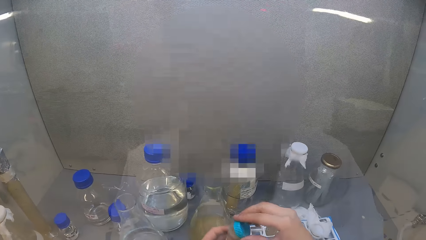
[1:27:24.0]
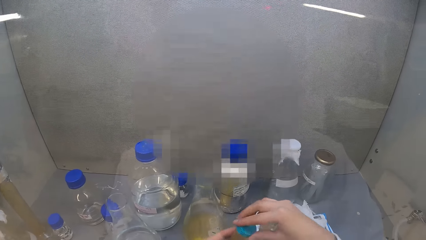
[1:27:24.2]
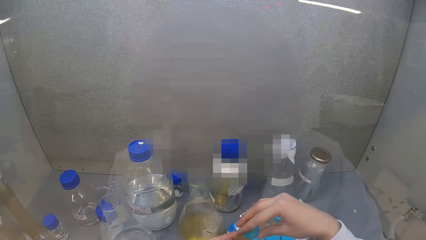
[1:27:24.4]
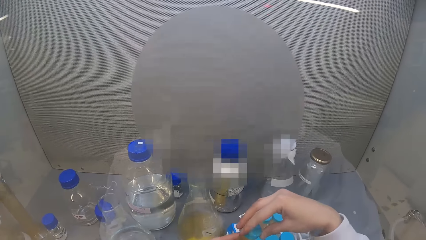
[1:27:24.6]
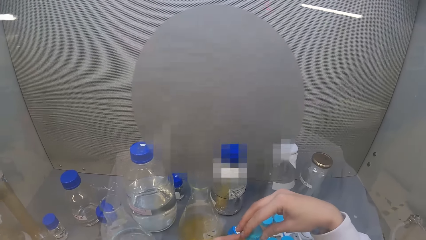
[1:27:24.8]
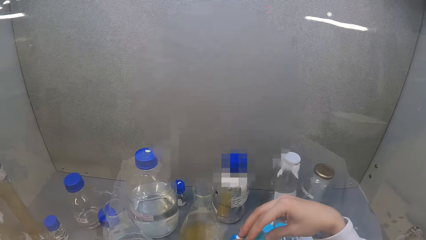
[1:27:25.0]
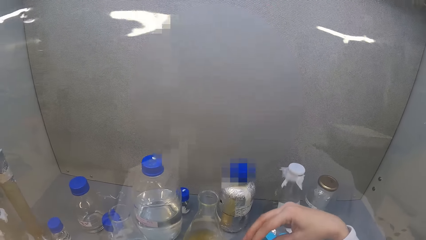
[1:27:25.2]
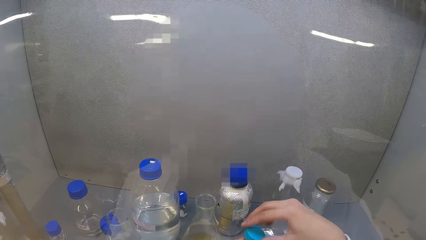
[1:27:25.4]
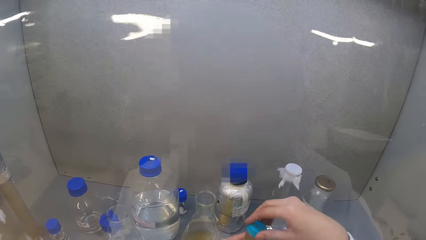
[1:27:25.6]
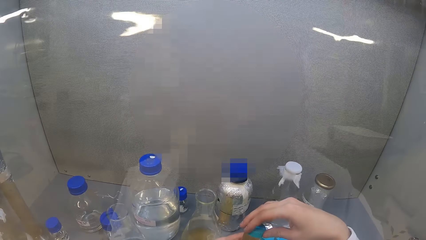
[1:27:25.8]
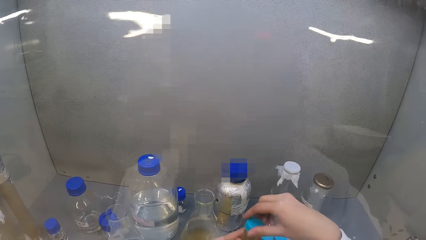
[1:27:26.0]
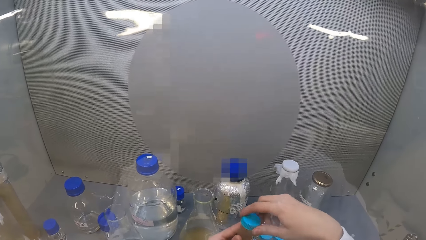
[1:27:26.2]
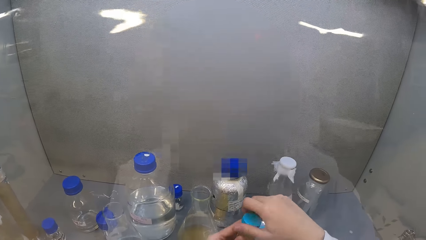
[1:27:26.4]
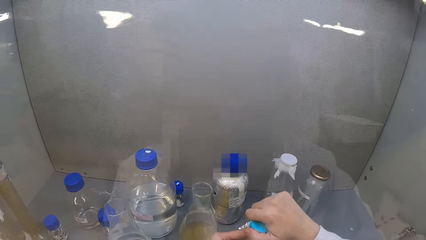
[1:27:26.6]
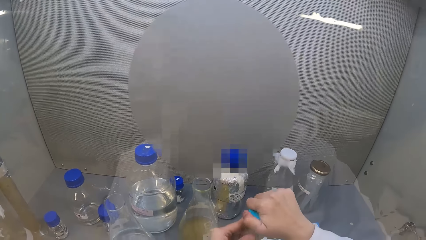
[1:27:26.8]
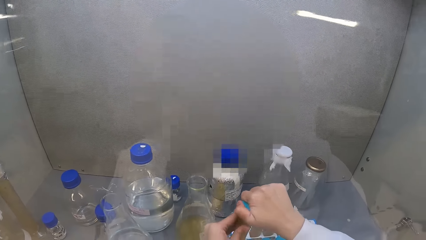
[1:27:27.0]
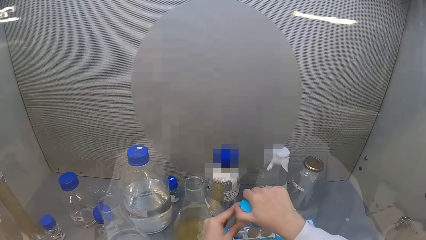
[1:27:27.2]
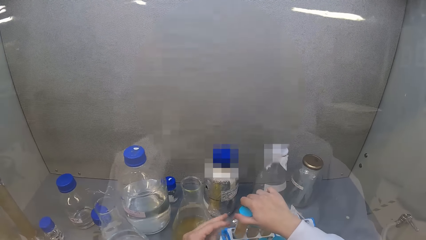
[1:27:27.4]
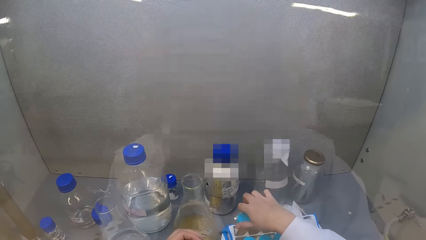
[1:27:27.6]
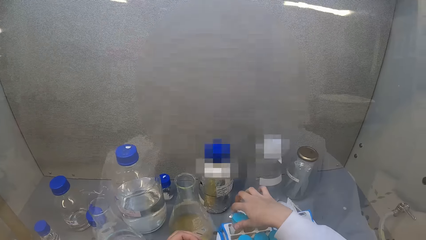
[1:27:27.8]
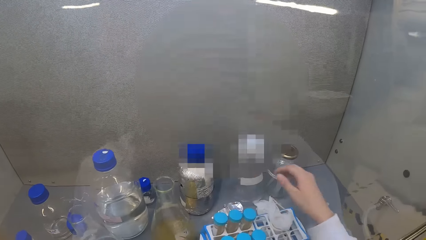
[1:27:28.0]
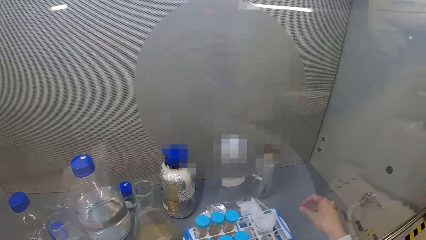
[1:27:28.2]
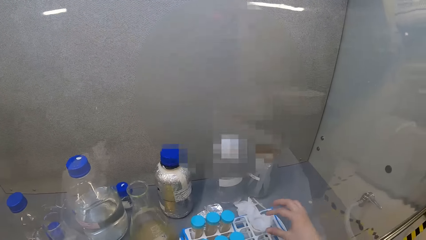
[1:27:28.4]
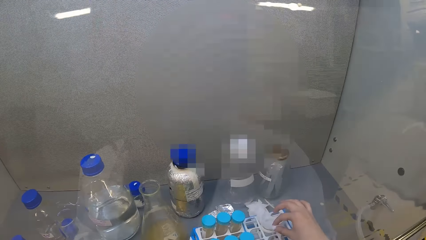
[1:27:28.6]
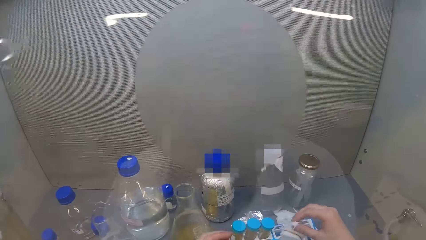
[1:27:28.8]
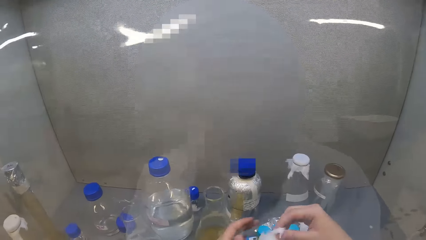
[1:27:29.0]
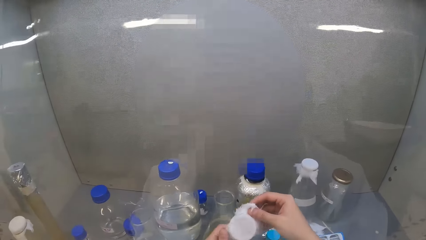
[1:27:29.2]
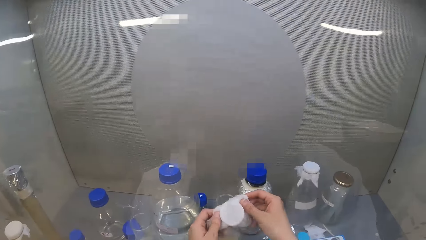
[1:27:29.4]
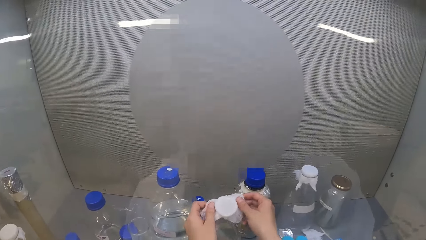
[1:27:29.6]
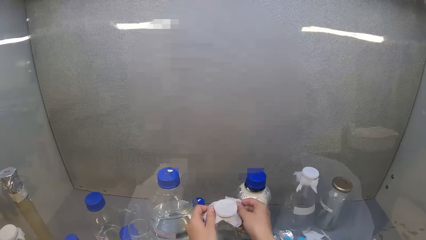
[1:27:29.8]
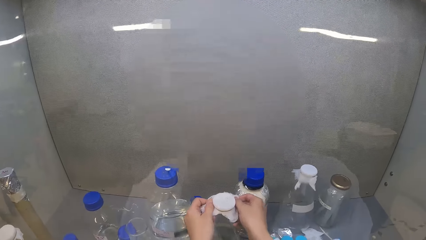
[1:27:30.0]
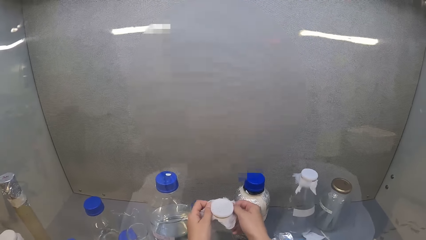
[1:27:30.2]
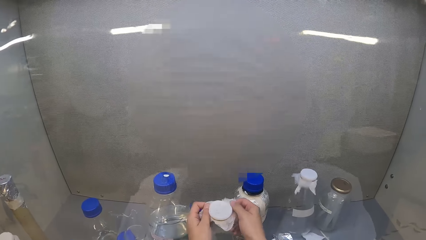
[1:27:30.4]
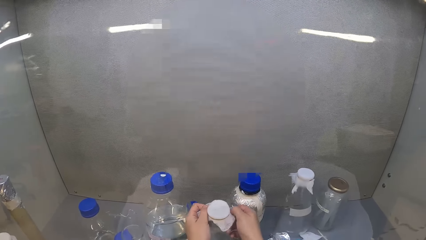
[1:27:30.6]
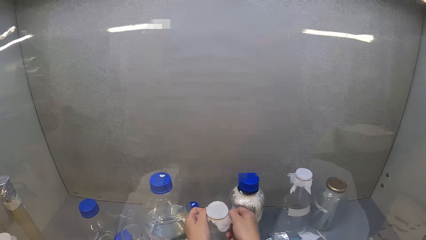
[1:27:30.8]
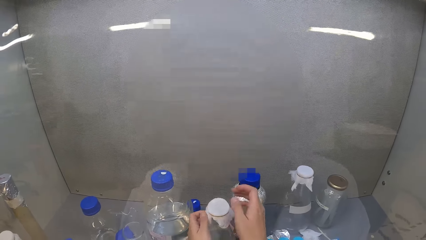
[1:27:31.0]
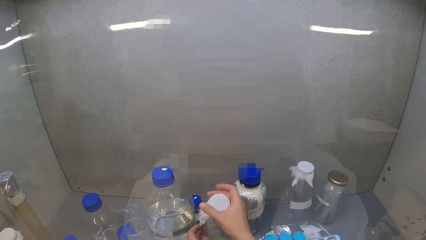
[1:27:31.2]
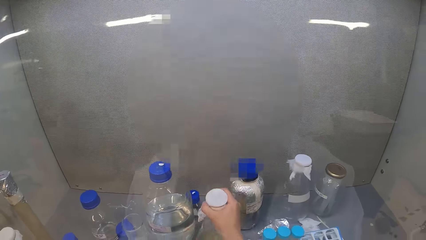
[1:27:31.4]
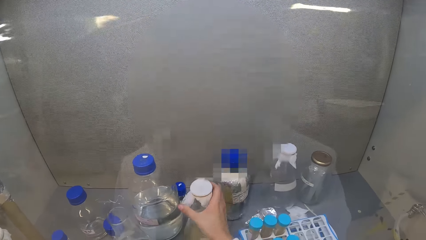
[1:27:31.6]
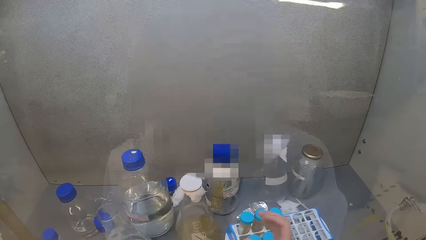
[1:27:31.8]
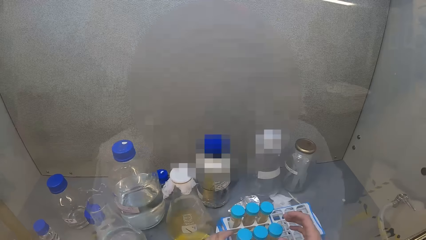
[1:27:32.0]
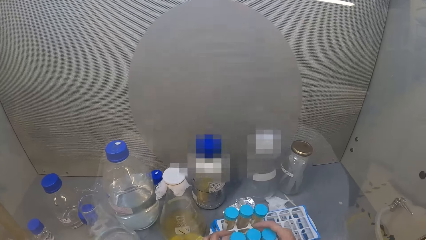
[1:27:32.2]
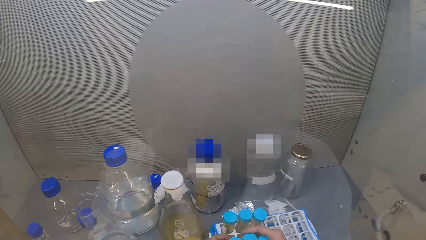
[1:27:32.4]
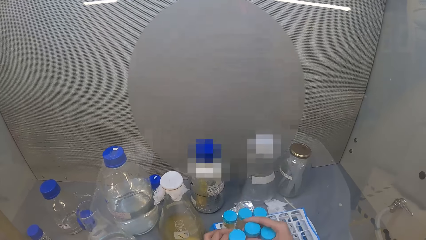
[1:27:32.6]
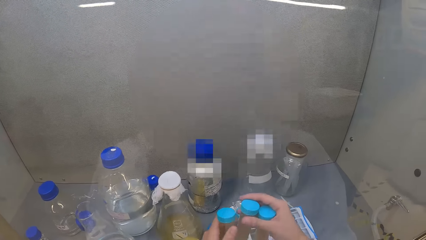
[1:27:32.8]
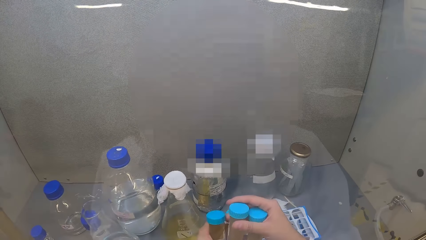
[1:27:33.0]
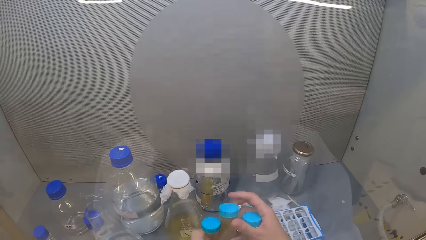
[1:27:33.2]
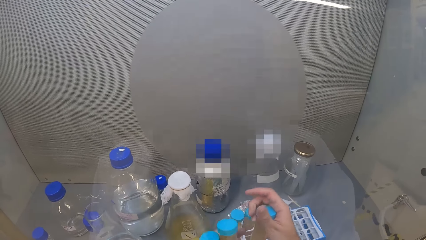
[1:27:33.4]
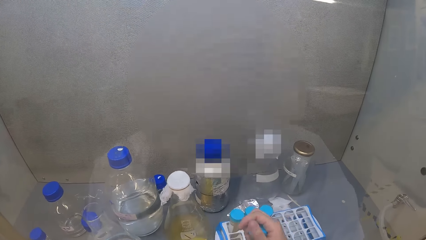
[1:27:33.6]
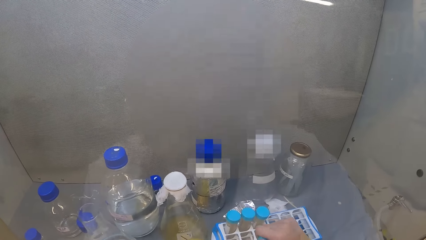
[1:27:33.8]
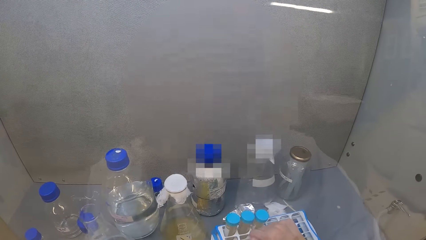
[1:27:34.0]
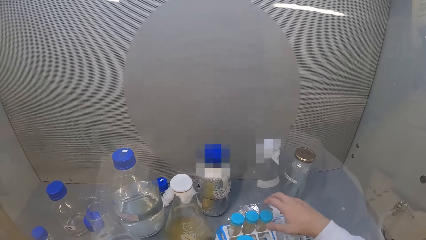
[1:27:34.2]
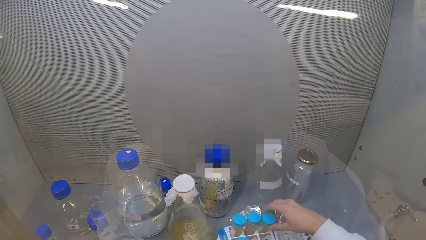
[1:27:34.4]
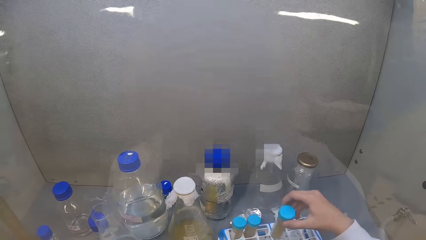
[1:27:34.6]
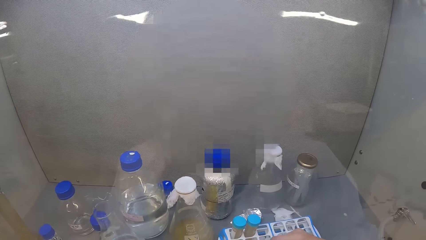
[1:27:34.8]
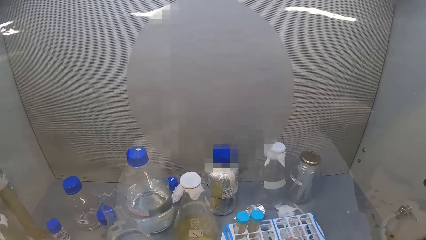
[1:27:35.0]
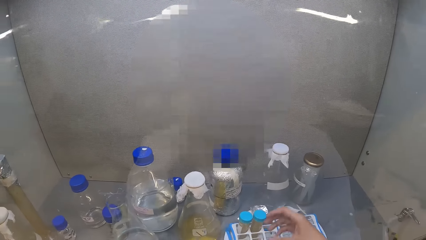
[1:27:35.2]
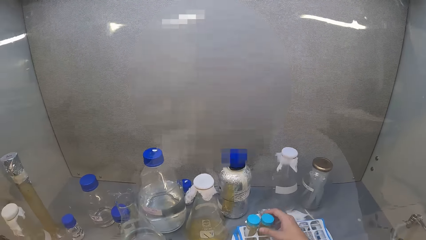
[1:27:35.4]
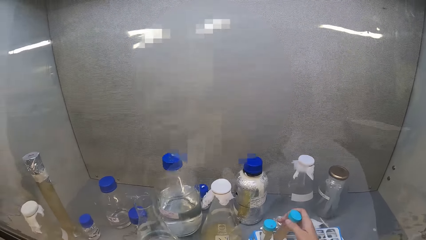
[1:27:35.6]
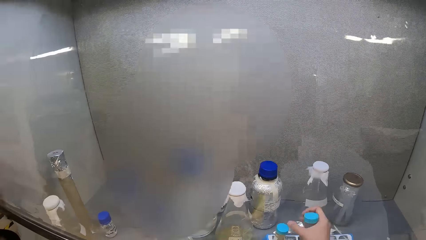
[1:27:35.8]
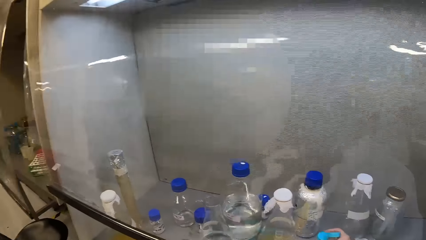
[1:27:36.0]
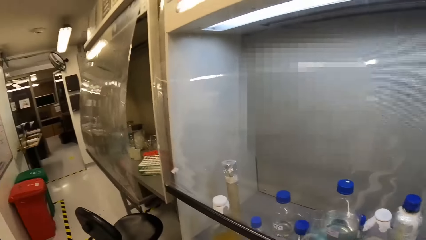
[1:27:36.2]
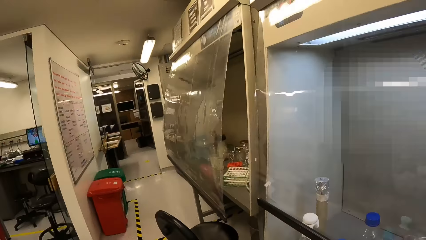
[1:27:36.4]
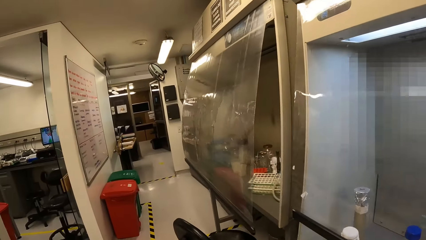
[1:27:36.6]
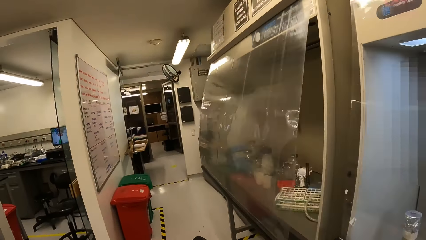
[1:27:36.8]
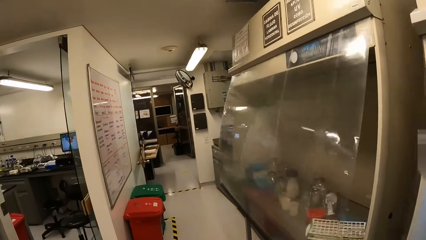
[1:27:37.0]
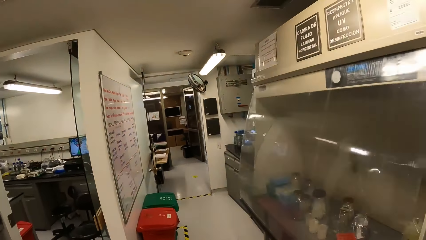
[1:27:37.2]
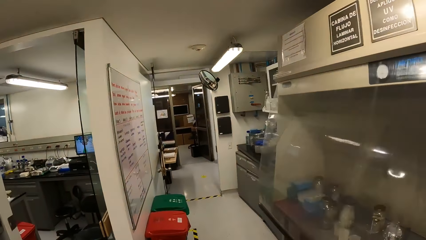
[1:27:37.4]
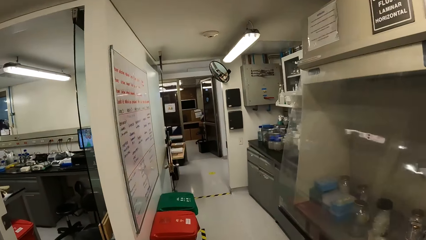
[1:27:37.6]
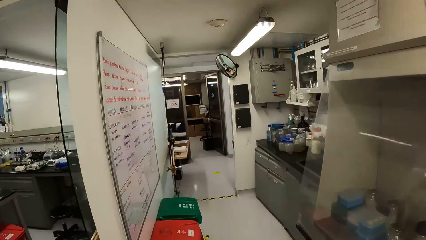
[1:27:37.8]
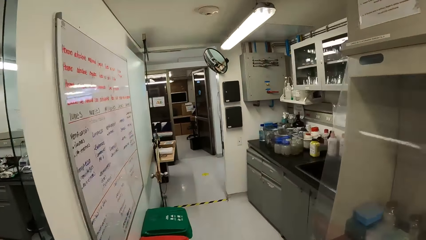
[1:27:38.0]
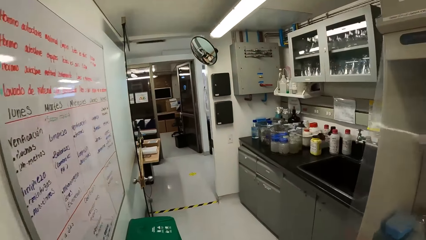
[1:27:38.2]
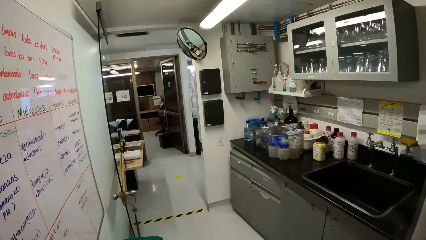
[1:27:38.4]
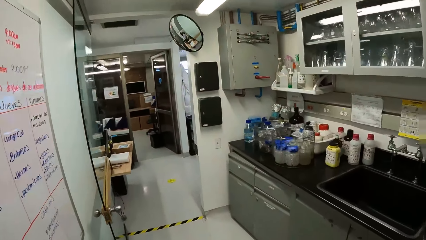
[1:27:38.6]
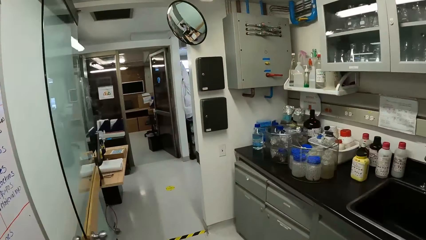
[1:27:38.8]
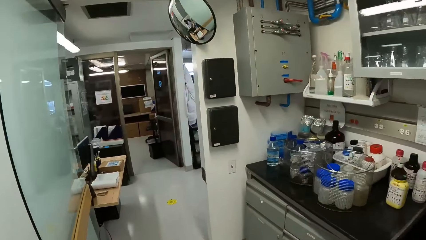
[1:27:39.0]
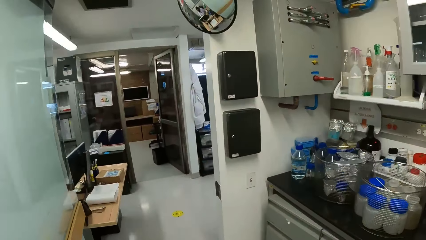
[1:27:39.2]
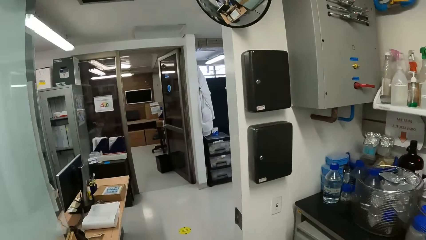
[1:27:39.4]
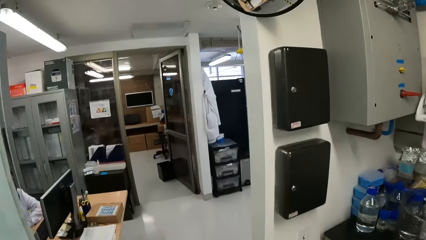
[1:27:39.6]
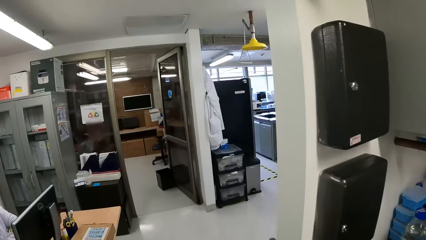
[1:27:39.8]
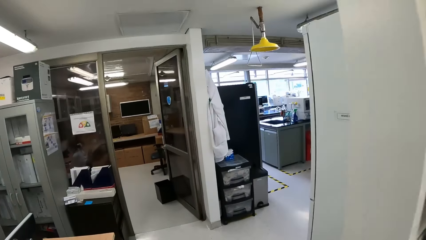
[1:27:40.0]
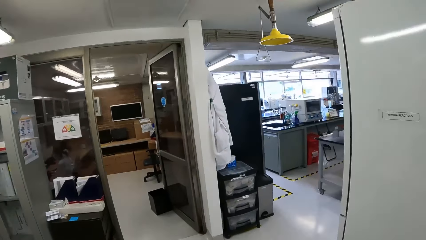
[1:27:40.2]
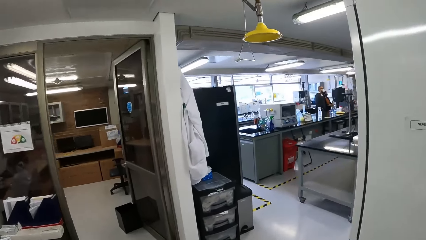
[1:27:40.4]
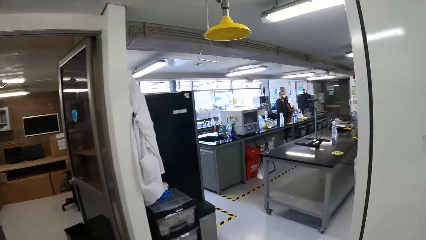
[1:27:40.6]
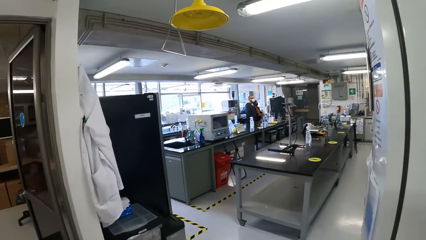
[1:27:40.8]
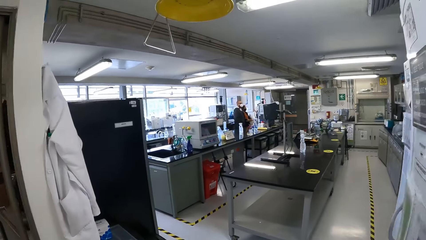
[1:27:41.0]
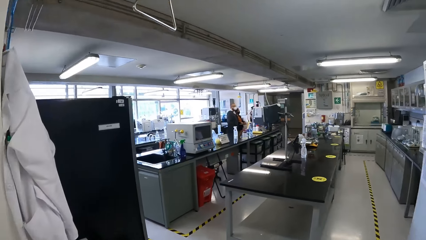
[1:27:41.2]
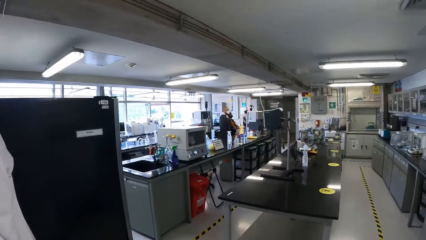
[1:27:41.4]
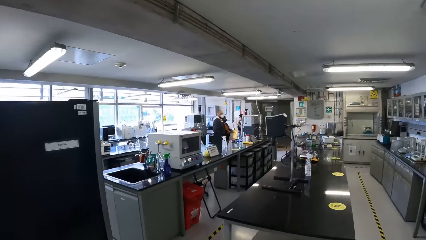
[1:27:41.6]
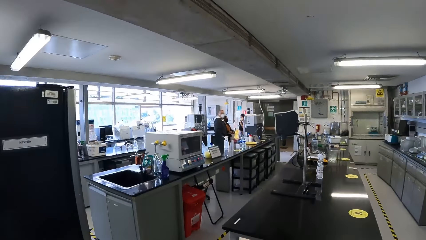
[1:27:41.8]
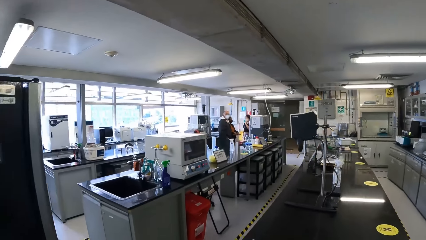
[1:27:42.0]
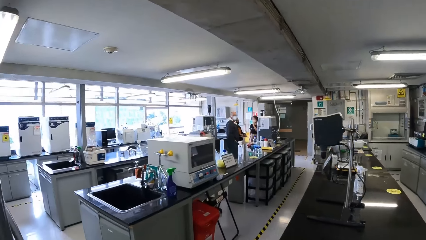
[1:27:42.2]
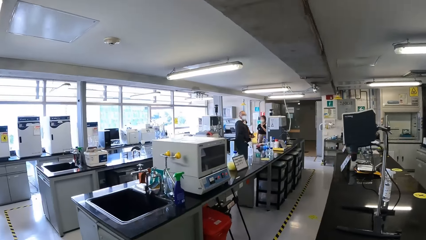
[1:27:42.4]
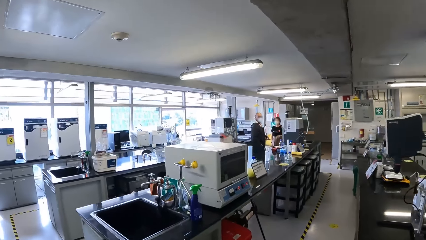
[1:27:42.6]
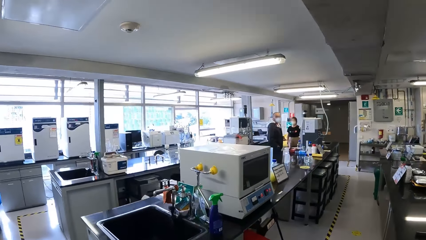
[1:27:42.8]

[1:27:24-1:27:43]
The camera wearer closes the centrifuge tube. They put the centrifuge tube in the rack. They pick a napkin. They close the lab beaker with the napkin. They pick the centrifuge tubes. They move the tube bottles on the tray. They walk across the room.
